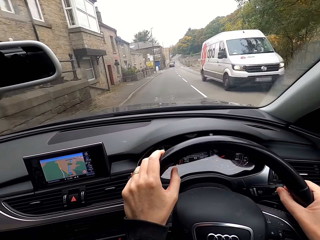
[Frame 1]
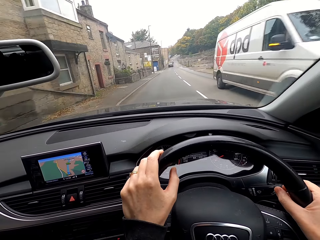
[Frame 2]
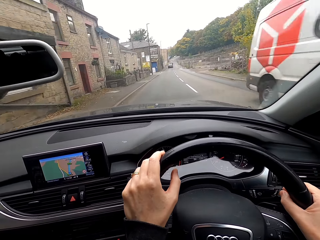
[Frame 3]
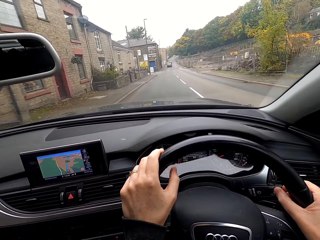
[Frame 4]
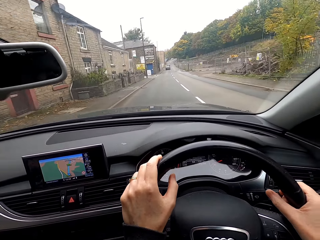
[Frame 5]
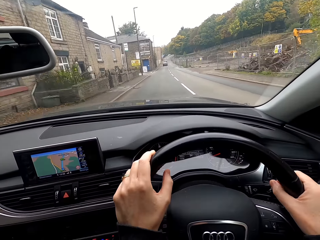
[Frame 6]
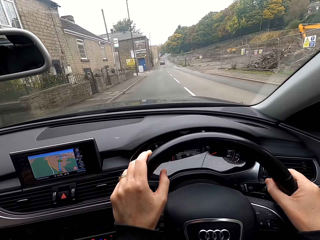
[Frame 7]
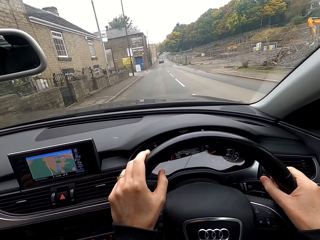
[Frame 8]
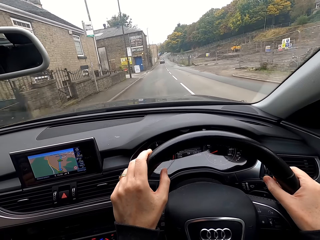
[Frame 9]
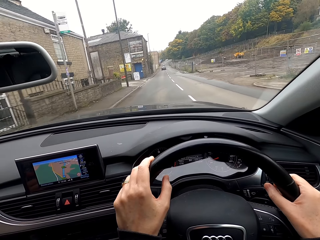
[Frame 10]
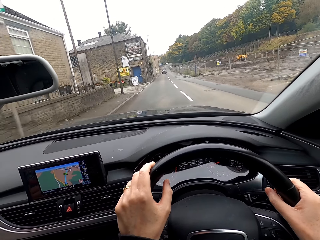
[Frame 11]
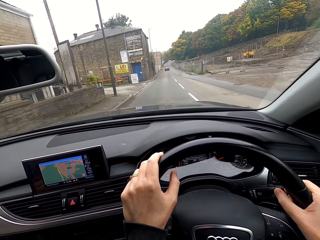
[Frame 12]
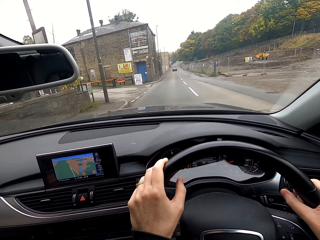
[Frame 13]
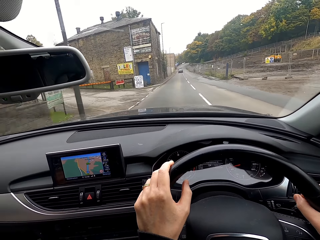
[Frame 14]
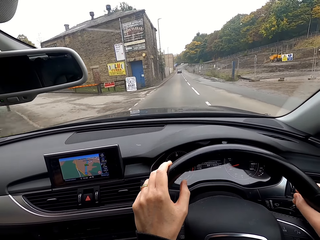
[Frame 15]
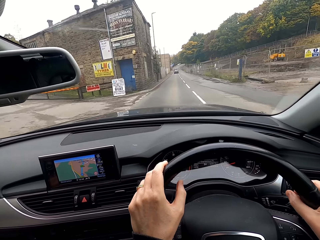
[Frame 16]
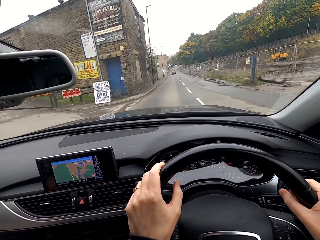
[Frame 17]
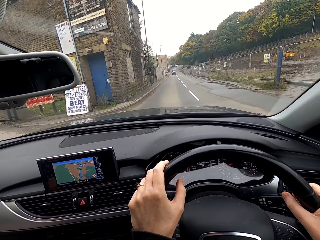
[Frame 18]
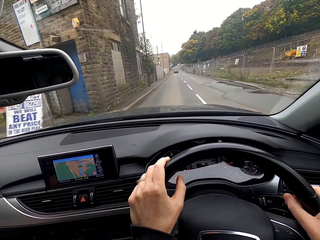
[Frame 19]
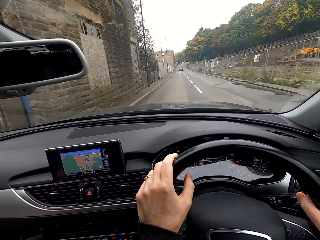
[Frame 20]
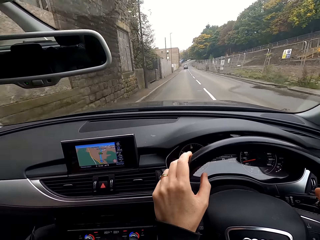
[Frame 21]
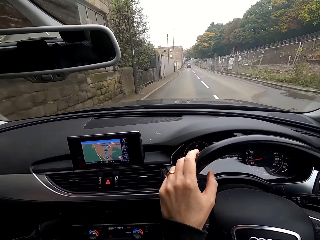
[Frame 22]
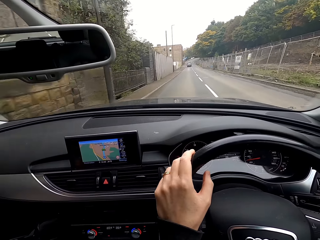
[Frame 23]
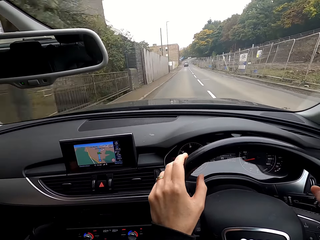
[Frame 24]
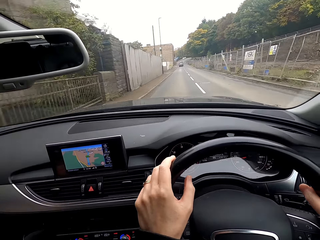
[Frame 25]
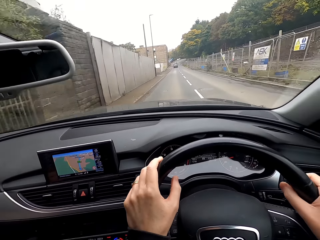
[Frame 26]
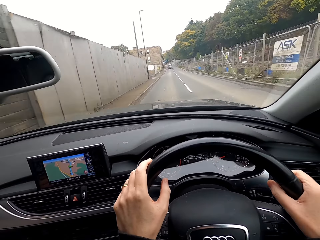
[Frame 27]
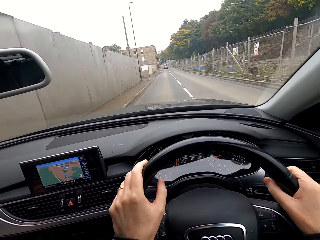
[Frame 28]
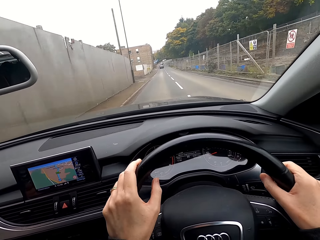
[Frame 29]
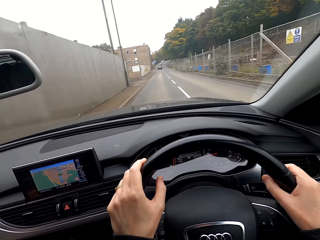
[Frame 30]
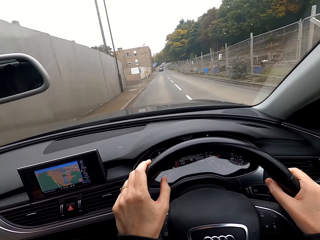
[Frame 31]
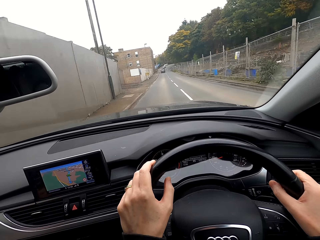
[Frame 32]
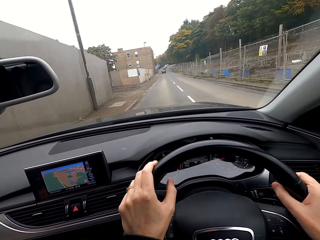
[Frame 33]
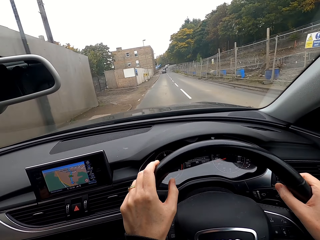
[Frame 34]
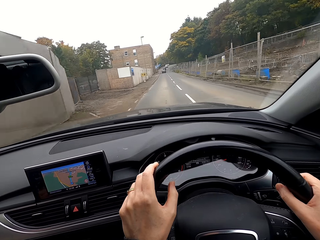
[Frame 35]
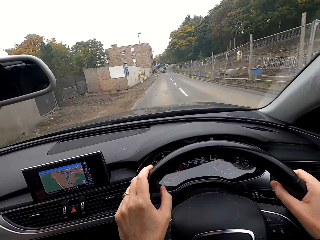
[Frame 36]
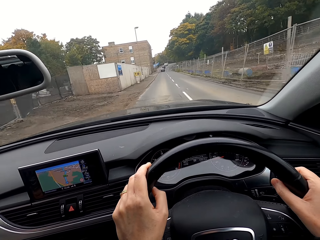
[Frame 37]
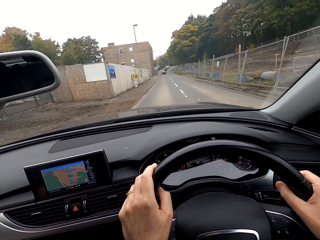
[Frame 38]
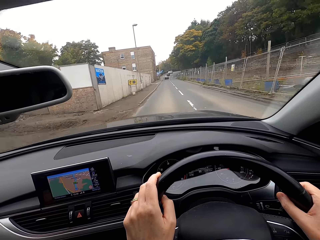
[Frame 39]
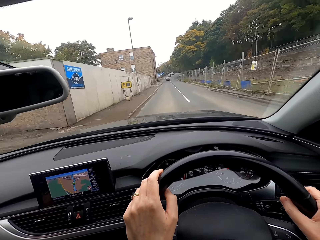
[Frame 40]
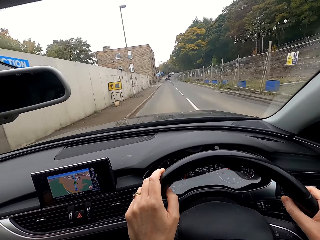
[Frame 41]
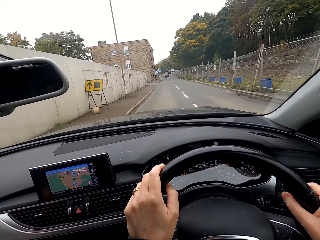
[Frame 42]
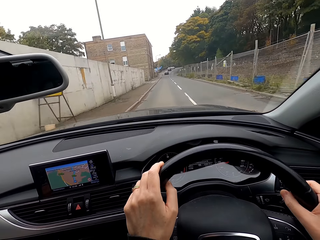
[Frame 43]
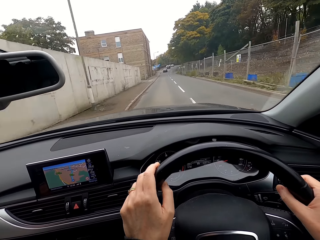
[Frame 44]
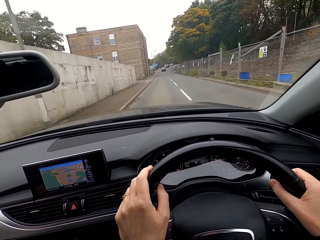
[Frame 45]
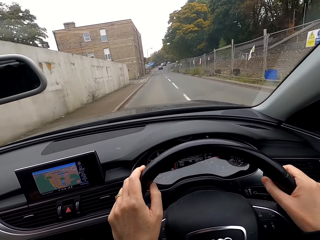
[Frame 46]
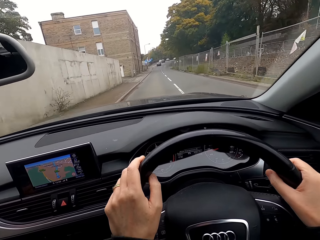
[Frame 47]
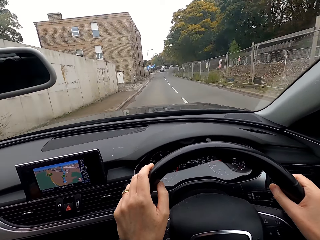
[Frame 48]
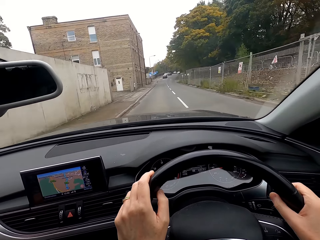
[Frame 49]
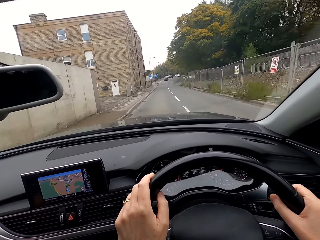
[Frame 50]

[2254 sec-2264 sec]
A white car drives past the camera wearer.

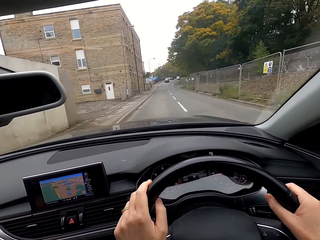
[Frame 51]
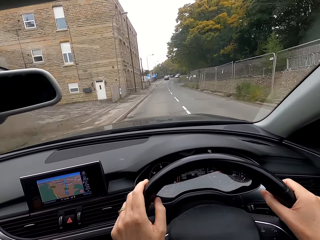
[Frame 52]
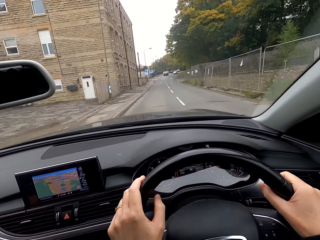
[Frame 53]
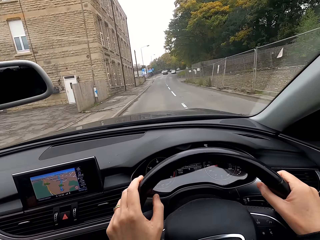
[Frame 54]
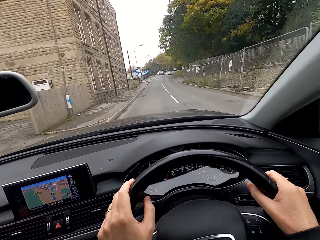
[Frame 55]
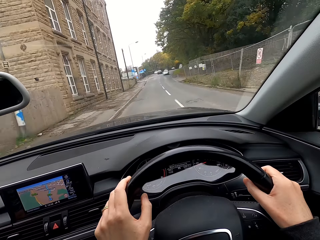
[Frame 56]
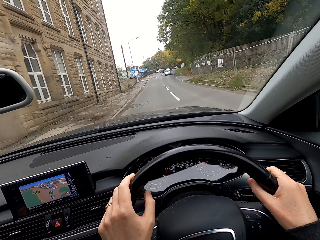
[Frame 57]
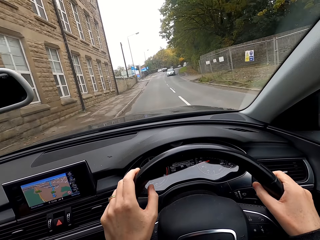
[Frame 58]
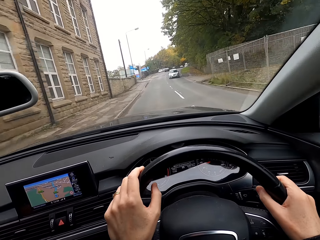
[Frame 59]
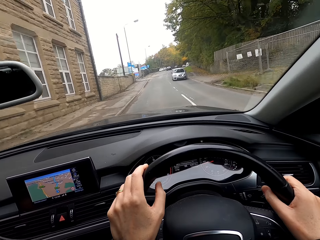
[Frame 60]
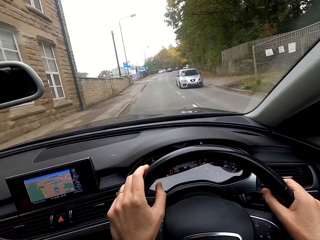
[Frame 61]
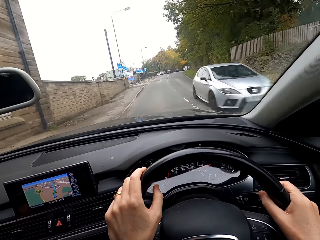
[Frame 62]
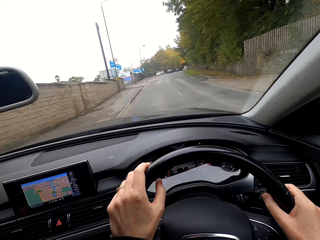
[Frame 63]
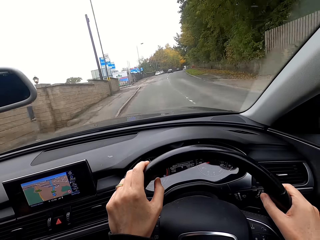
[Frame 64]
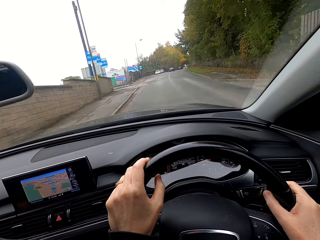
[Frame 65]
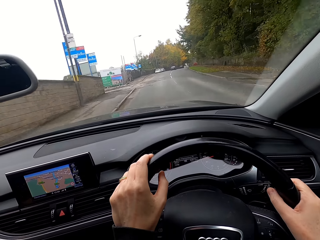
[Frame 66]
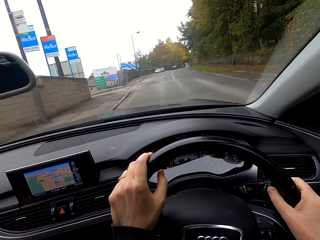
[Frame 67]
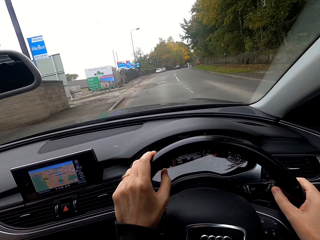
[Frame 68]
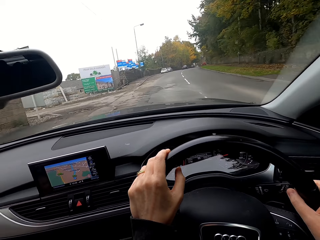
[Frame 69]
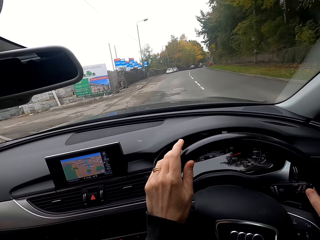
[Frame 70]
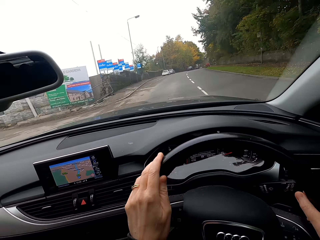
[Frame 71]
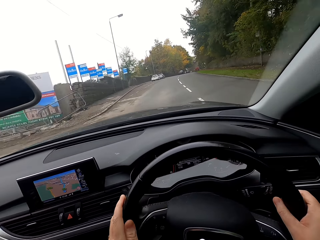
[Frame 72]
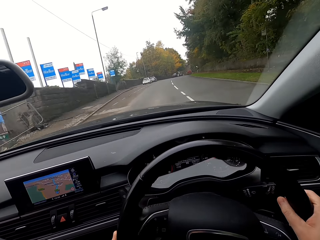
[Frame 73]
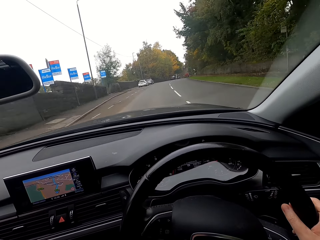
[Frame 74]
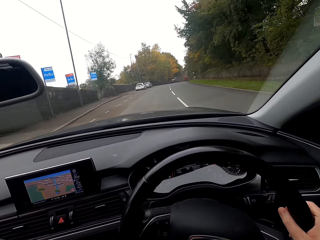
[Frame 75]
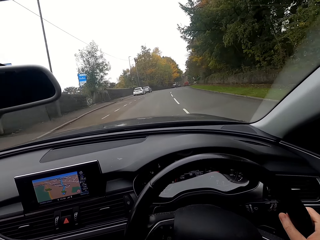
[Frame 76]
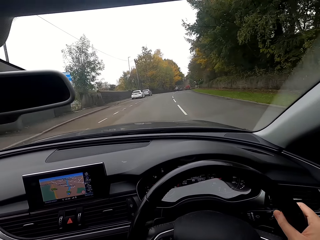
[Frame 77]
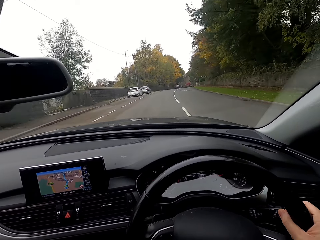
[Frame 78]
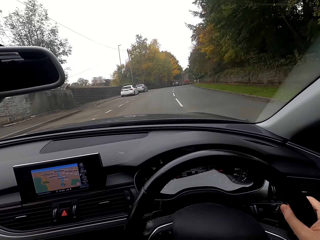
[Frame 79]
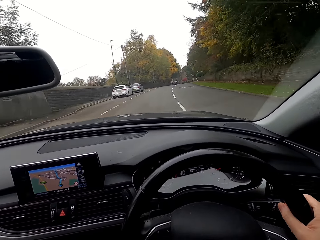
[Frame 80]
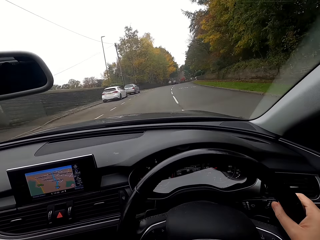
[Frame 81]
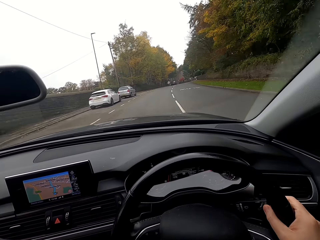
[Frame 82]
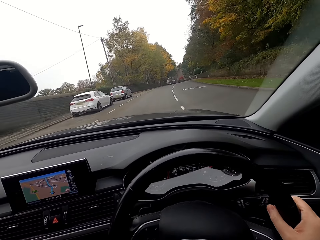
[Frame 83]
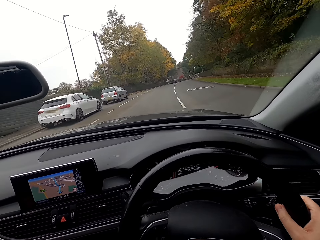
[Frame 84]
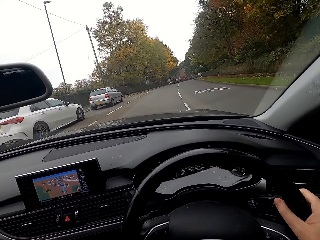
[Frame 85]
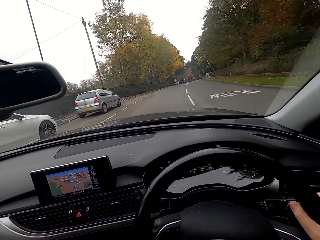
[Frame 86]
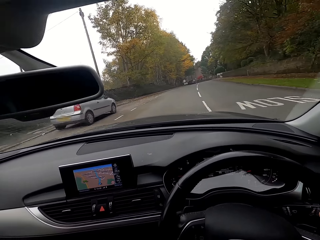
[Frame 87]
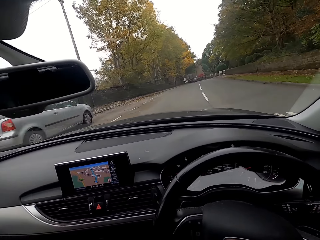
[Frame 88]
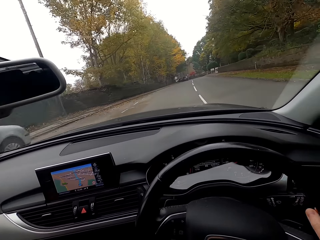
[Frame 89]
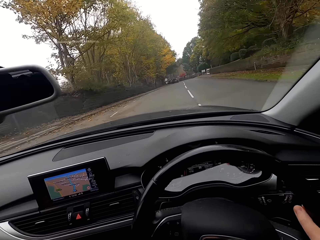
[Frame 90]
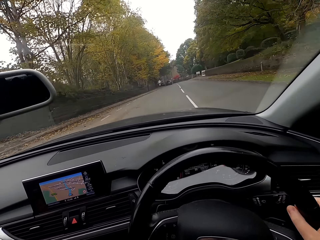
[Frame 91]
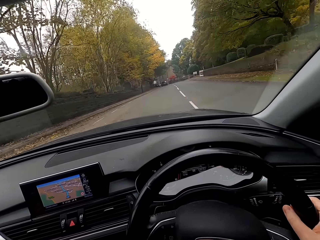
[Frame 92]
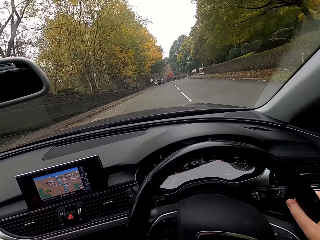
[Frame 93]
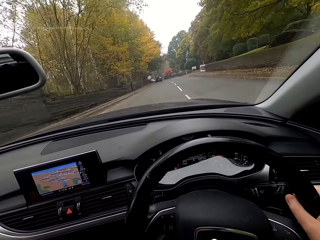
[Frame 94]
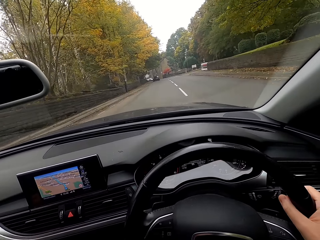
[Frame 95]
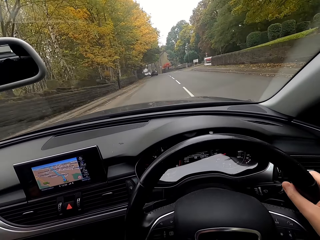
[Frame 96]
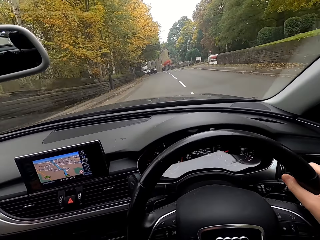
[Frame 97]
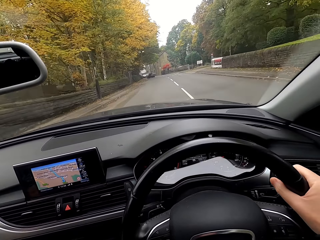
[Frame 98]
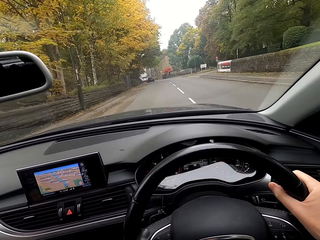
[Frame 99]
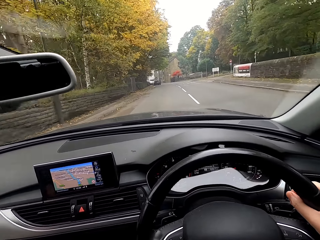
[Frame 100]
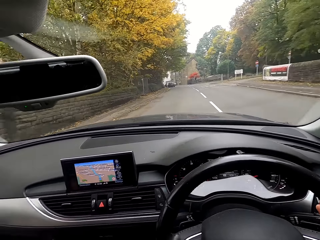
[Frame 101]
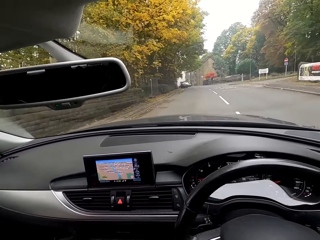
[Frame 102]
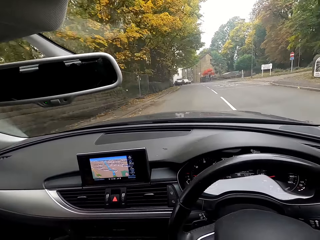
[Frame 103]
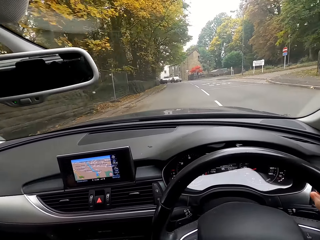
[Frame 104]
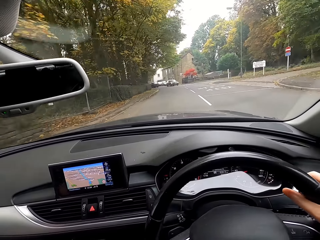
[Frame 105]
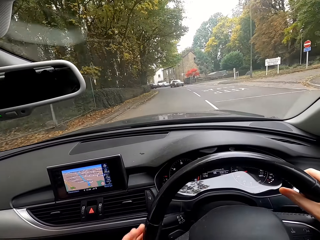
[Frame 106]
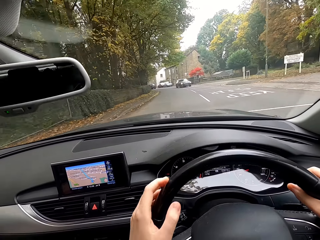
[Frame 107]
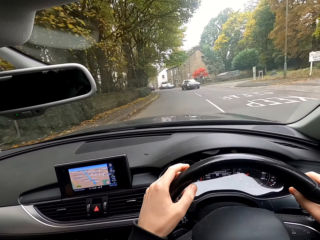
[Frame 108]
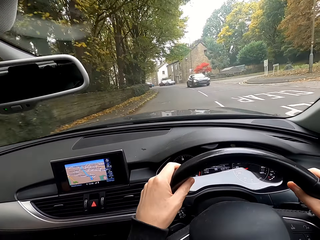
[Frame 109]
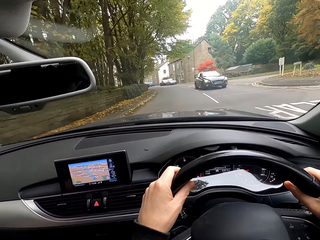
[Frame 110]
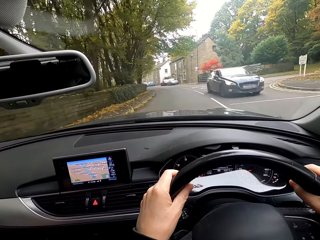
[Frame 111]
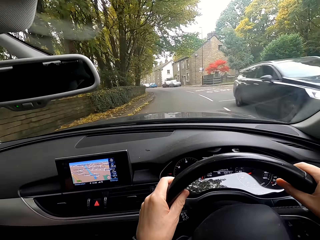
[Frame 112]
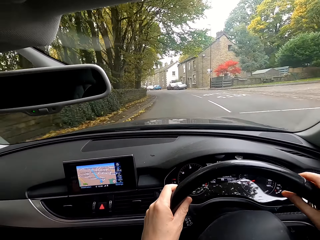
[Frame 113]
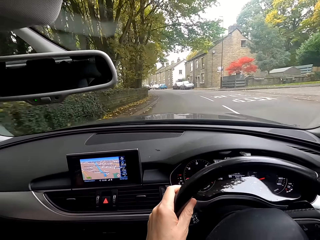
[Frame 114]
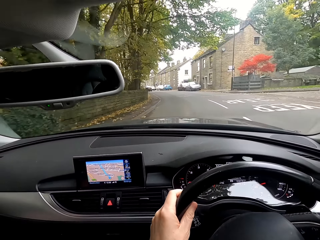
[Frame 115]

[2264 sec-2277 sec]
A silver car drives past the camera wearer. A woman talks to the camera wearer. A blue car drives past the camera wearer.
